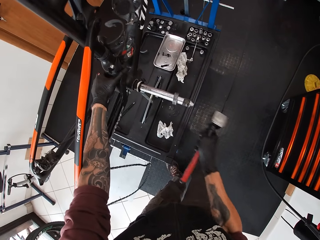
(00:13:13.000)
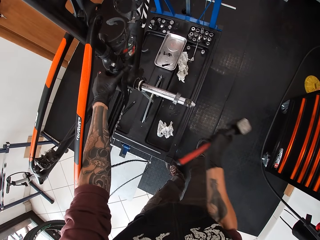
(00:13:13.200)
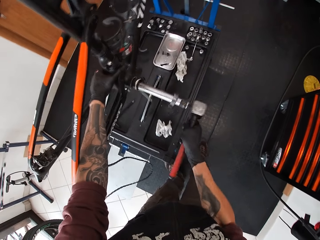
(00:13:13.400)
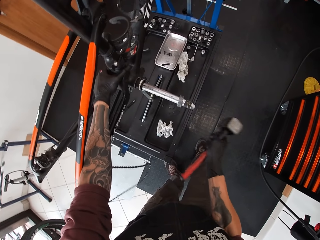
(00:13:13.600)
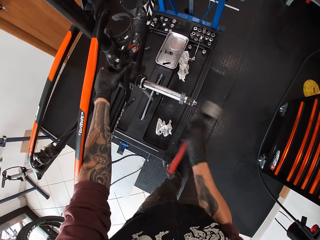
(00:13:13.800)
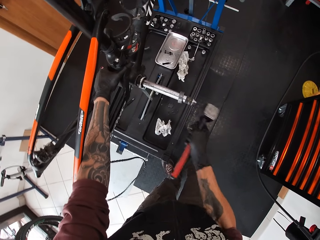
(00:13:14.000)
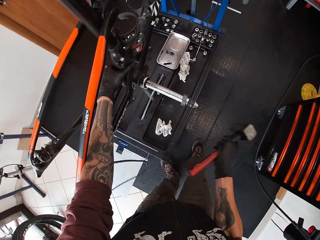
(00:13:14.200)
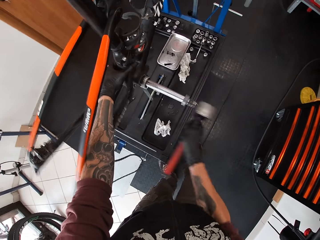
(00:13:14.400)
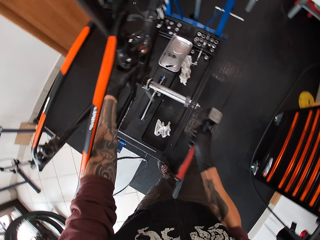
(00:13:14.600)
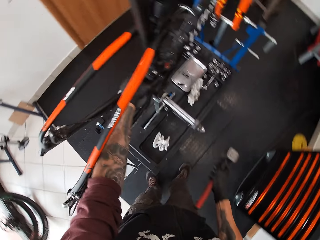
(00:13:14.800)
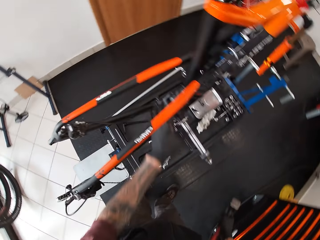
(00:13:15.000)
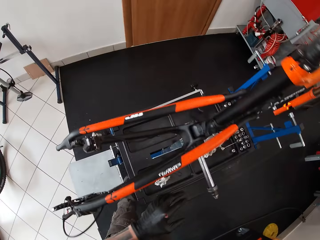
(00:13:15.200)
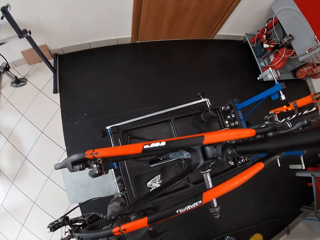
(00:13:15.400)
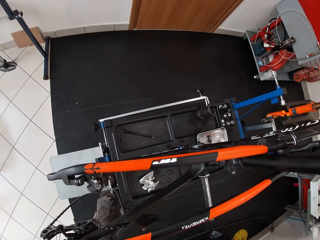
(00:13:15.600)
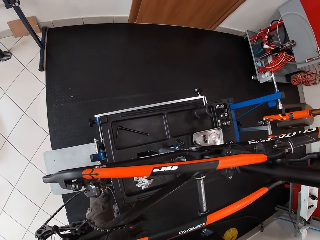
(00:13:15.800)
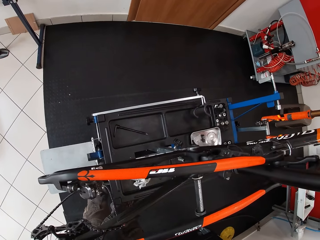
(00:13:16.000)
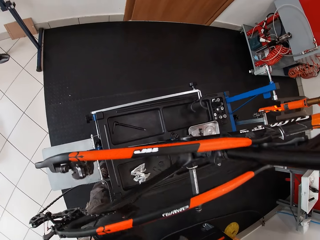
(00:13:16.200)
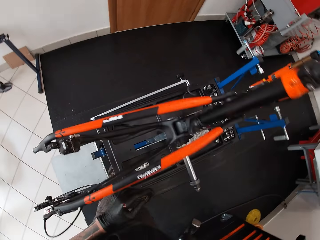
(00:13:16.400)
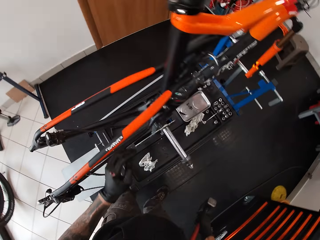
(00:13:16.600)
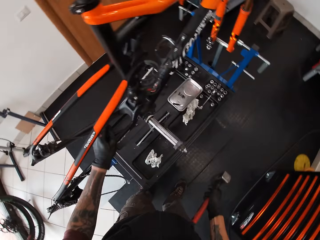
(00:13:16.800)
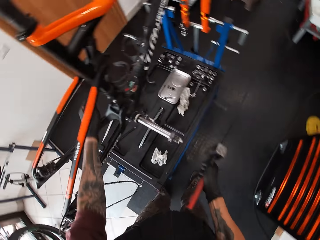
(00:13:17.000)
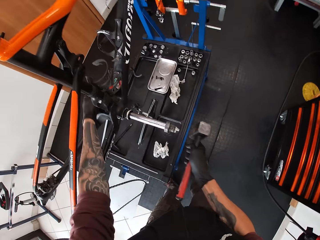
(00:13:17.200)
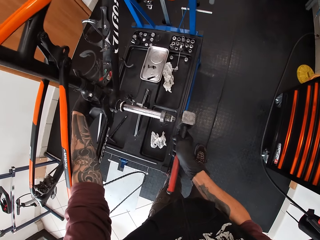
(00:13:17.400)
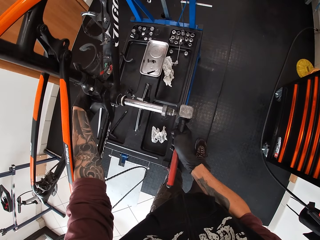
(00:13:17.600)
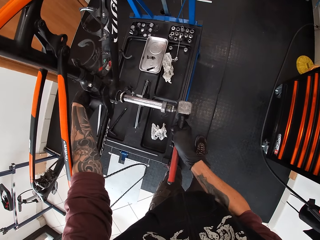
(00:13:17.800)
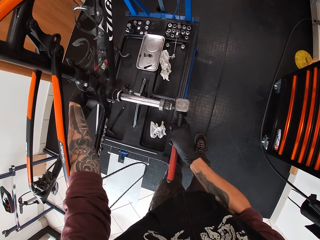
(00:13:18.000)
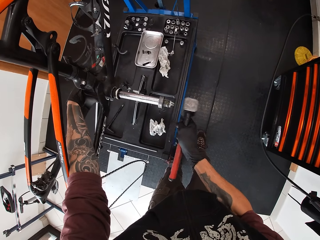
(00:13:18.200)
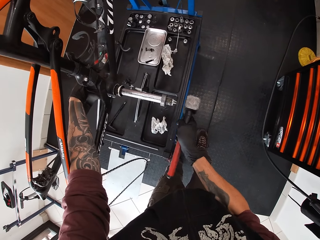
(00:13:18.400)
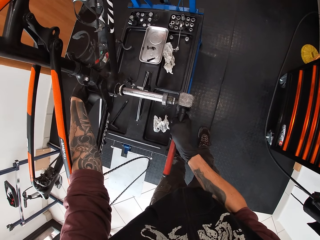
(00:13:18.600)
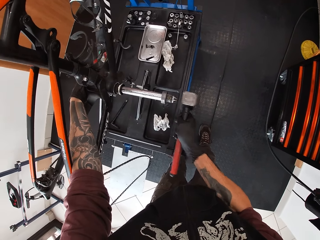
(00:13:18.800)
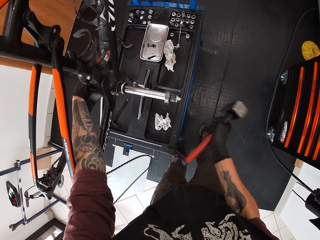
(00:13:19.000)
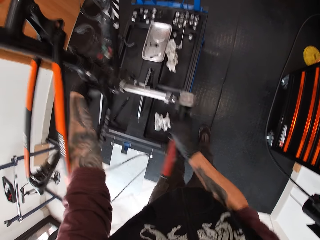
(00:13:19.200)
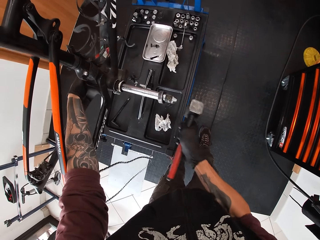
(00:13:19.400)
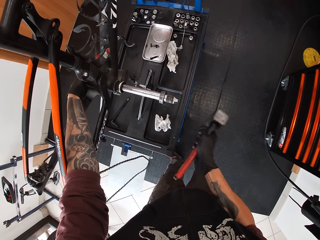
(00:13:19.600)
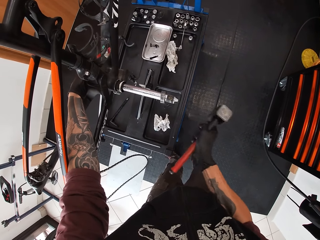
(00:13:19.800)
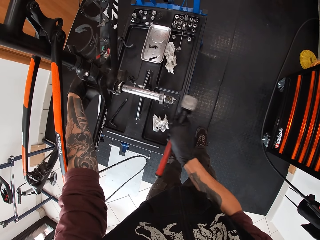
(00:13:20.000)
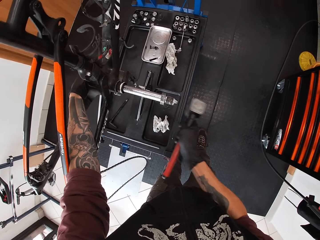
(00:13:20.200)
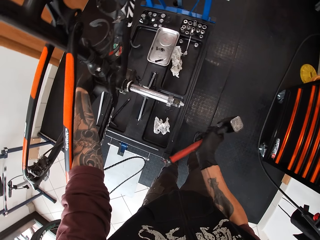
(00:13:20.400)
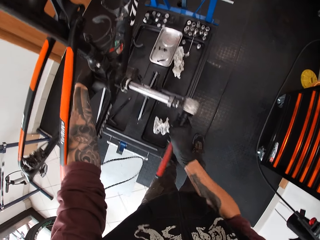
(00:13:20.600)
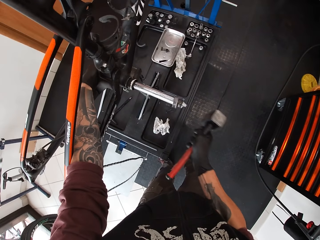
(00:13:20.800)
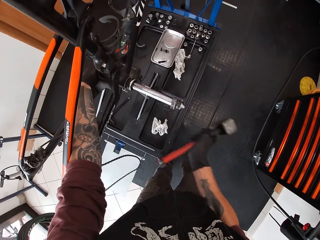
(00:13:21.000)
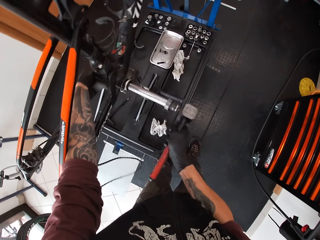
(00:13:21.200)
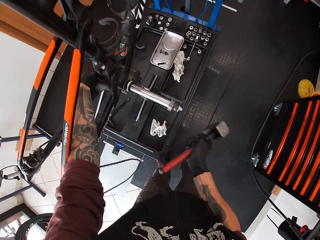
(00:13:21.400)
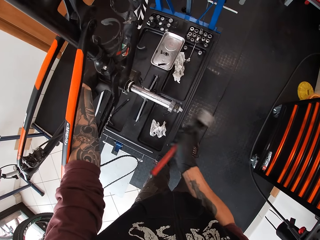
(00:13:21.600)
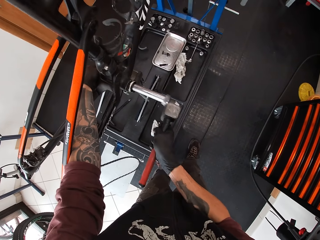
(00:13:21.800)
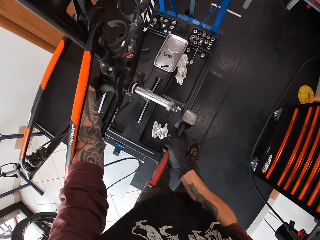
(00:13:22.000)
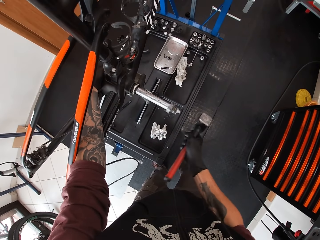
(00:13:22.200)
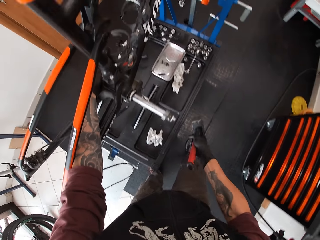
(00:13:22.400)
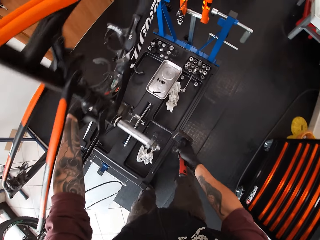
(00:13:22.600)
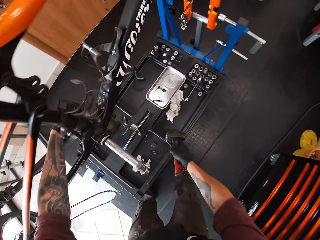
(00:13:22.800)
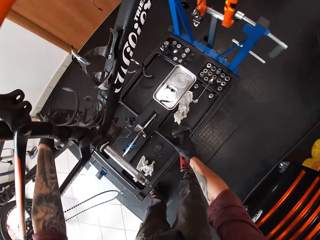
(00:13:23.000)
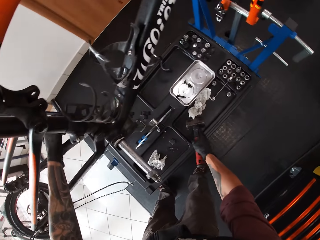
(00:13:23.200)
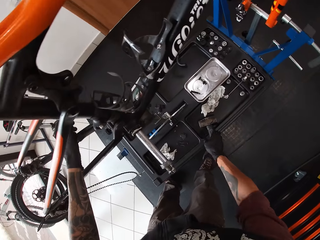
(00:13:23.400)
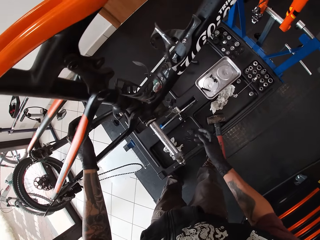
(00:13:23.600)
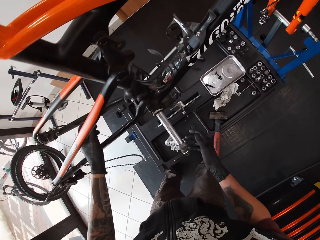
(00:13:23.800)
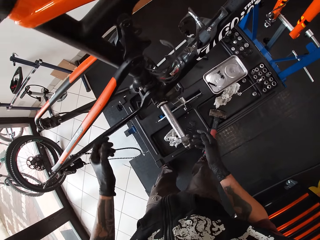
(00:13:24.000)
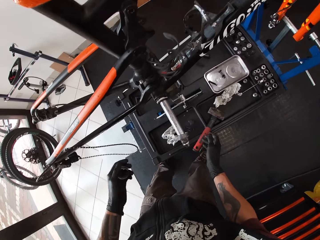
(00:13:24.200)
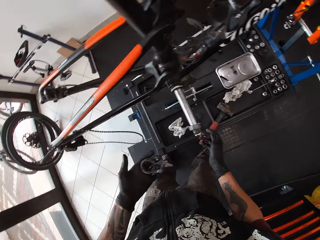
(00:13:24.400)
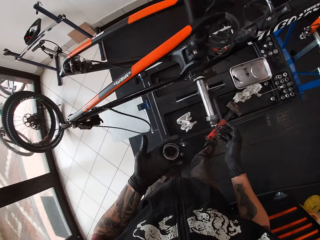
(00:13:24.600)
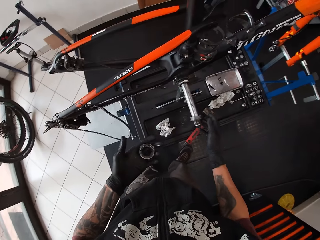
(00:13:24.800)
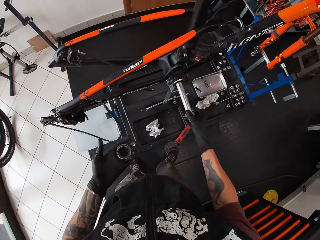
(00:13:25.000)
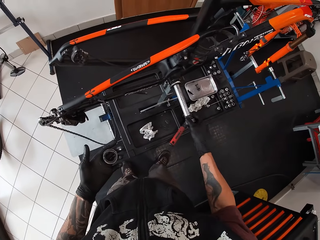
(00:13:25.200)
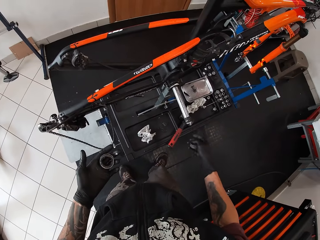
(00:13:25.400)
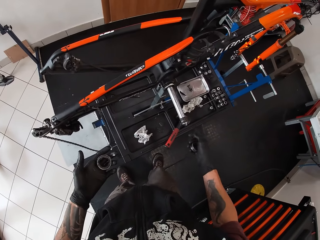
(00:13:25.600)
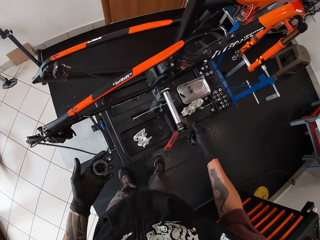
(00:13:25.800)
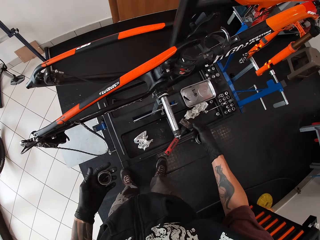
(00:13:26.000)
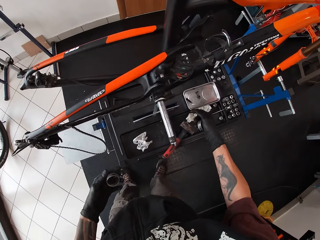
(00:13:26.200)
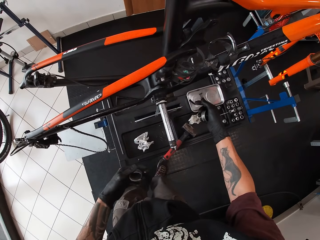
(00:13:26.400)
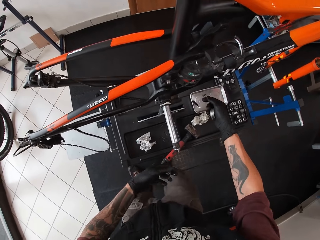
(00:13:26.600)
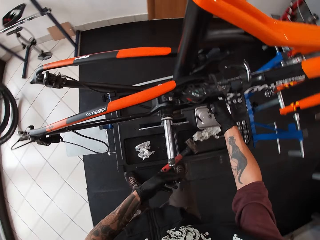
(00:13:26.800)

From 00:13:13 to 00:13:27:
The camera wearer looks around the garage. He hits the iron rod with the hammer. He drops the hammer on the work bench with his right hand. He holds a valve in his left hand. He removes the valve from the metal rod with his right hand.

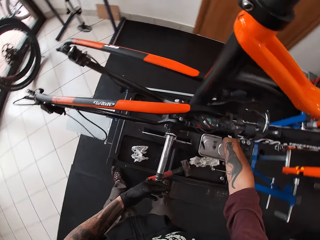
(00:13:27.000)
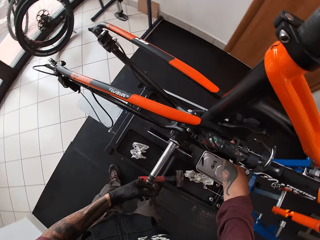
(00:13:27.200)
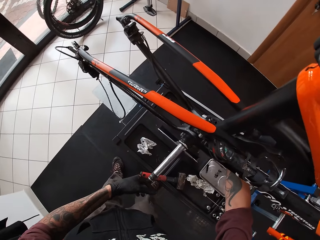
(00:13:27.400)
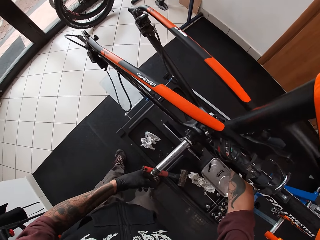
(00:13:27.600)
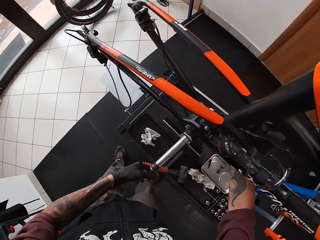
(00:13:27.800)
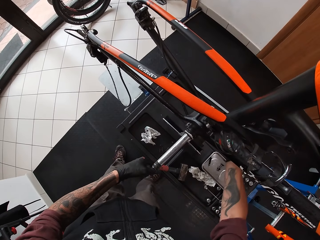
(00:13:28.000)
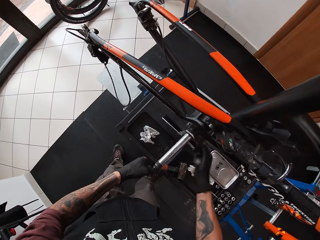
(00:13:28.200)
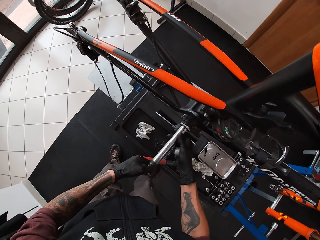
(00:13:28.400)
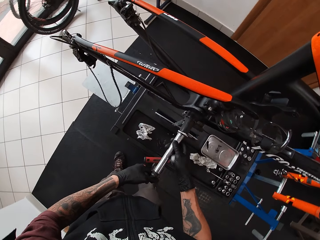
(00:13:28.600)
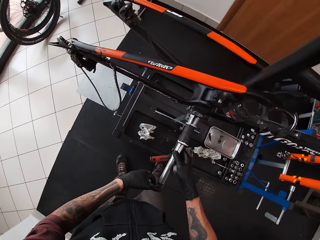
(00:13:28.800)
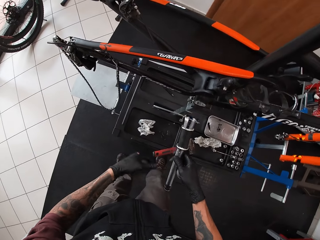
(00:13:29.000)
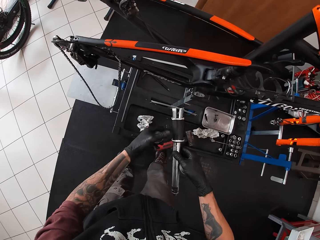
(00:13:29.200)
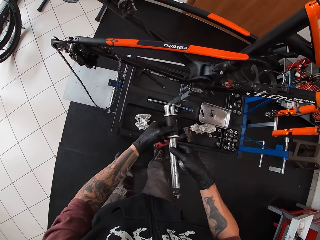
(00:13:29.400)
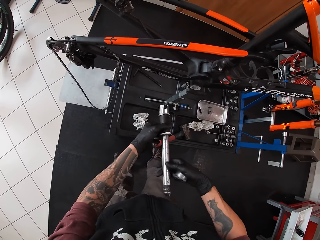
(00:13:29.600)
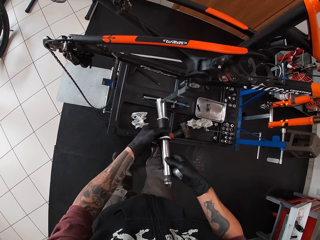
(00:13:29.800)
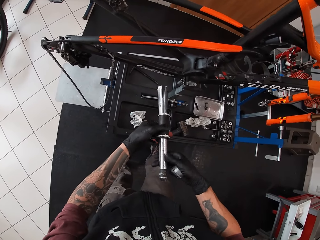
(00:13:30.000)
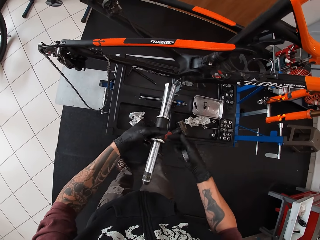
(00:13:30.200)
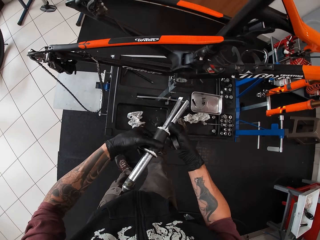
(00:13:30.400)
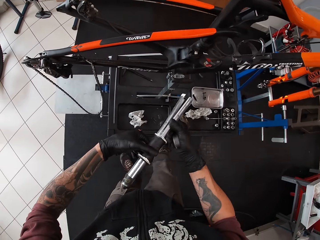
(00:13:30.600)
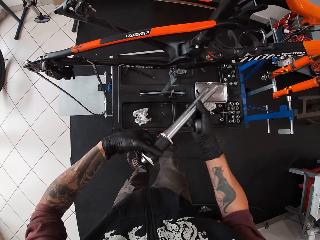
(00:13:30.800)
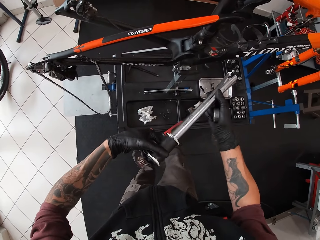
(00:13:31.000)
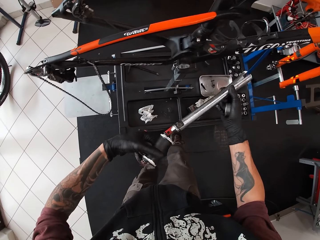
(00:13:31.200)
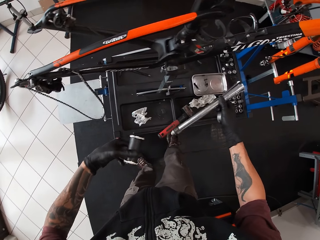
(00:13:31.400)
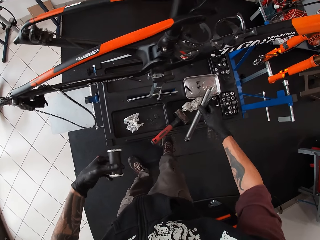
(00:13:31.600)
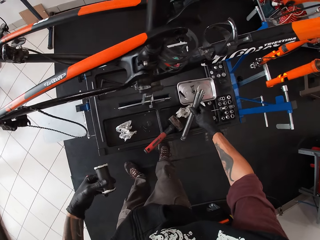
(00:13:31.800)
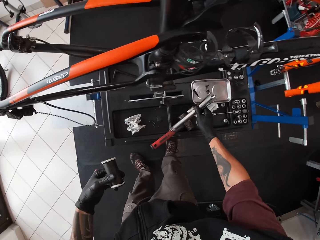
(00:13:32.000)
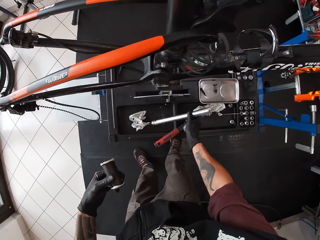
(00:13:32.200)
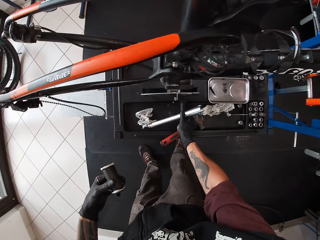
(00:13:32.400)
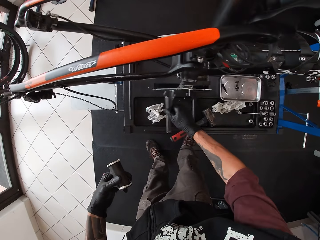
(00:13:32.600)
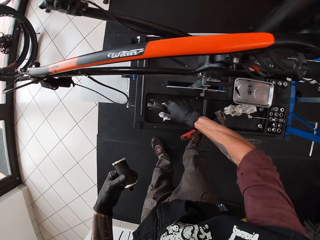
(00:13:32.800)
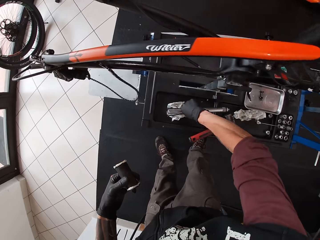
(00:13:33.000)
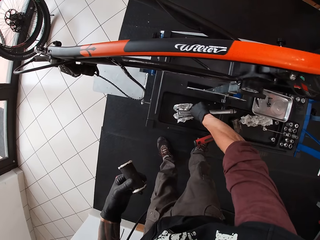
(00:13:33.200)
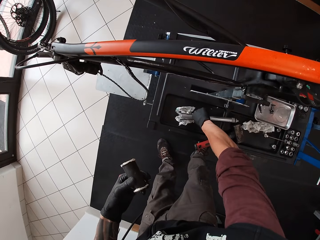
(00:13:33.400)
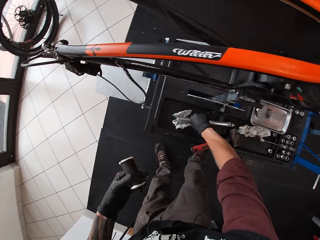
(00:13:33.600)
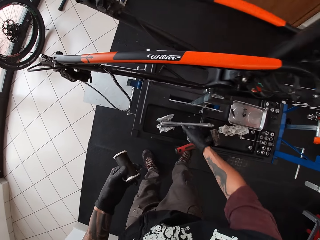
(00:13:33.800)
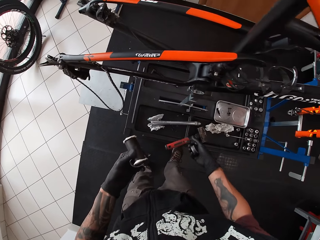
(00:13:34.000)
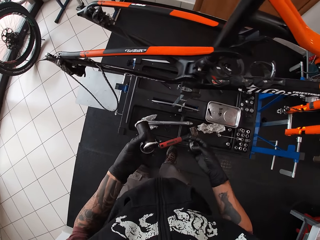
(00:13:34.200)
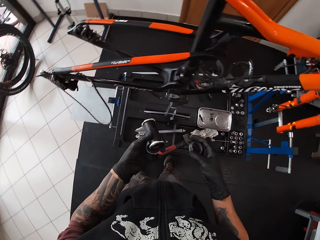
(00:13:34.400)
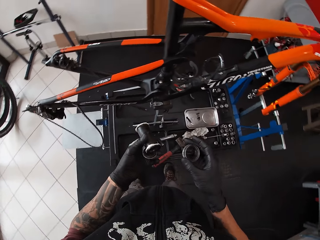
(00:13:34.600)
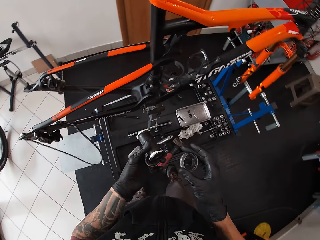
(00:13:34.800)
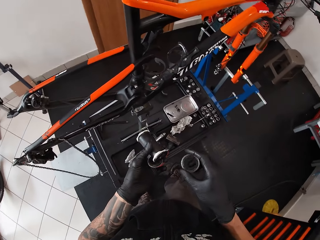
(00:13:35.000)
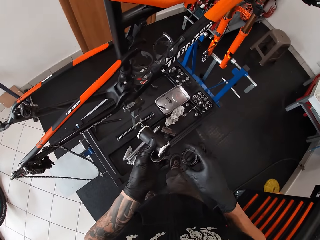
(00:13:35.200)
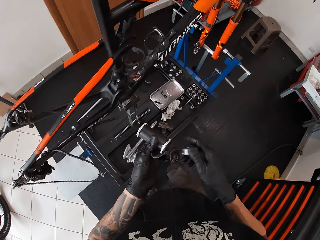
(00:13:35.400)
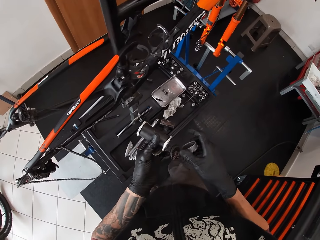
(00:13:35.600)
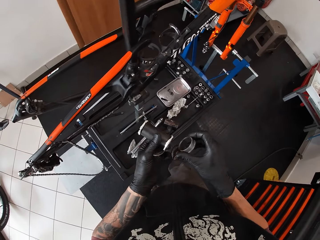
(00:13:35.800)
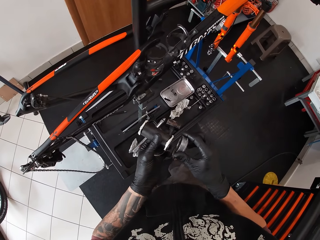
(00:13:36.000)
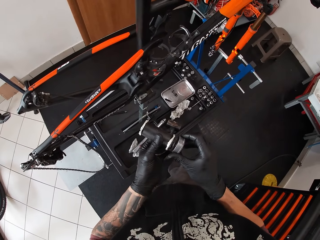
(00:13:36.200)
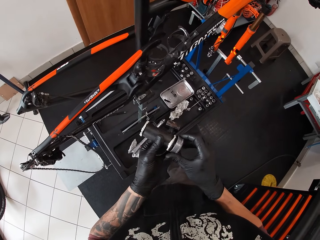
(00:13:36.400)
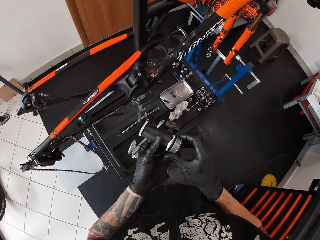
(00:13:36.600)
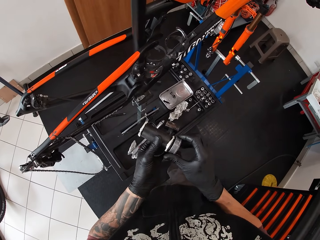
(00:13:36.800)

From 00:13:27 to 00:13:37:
The camera wearer removes the metal rod from the bicycle pedal socket with both his hands. He removes a metal tube from the metal rod with both his hands. He drops the metal rod in the tool box with his right hand.
